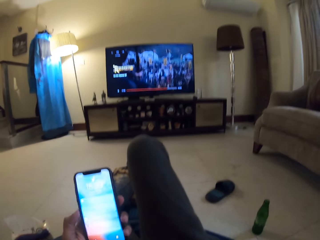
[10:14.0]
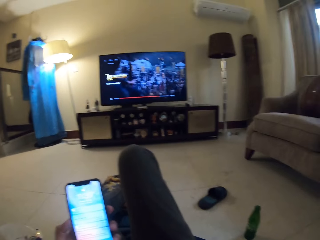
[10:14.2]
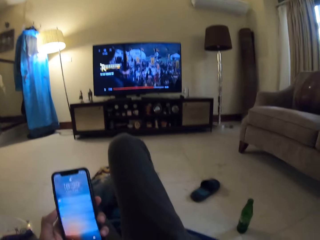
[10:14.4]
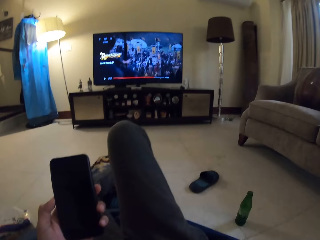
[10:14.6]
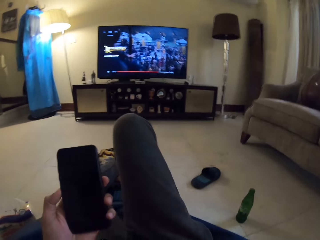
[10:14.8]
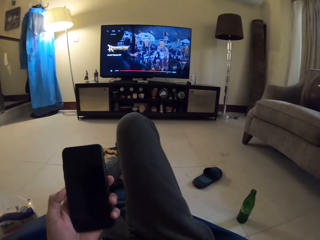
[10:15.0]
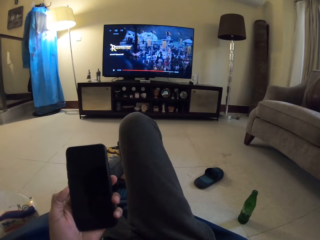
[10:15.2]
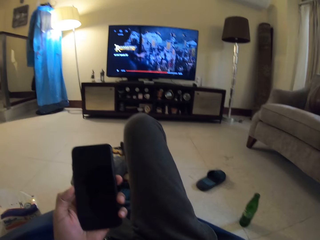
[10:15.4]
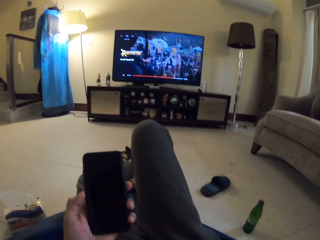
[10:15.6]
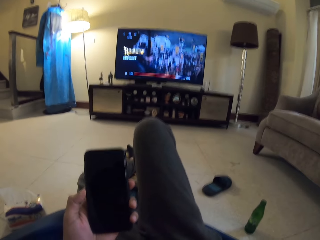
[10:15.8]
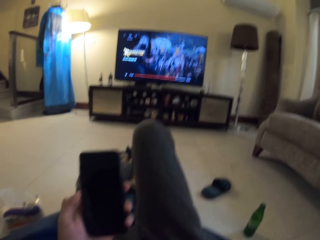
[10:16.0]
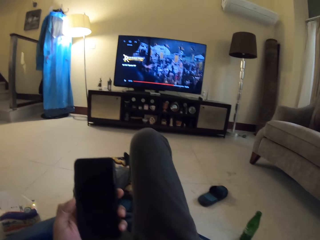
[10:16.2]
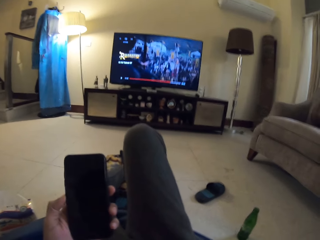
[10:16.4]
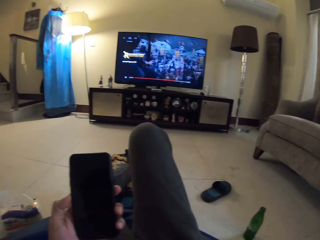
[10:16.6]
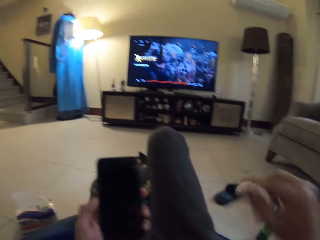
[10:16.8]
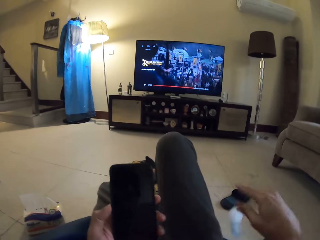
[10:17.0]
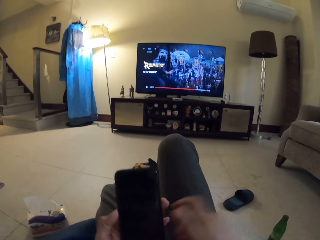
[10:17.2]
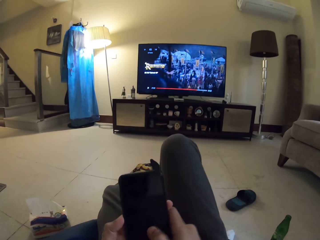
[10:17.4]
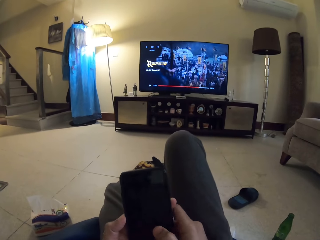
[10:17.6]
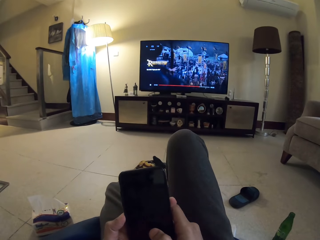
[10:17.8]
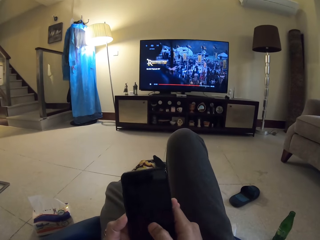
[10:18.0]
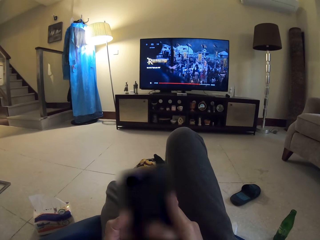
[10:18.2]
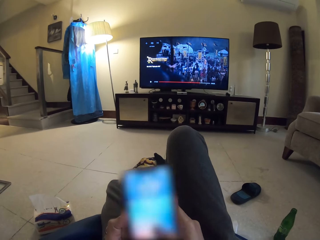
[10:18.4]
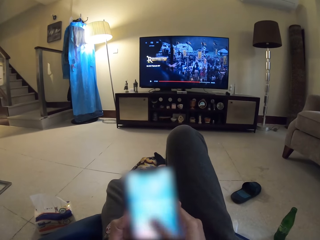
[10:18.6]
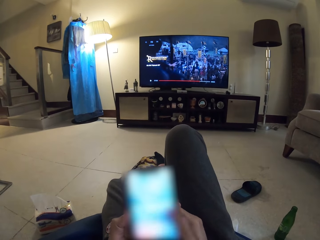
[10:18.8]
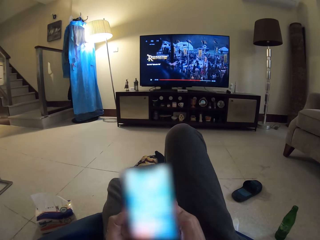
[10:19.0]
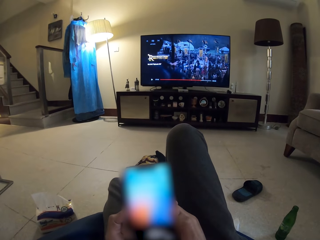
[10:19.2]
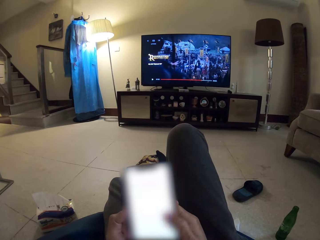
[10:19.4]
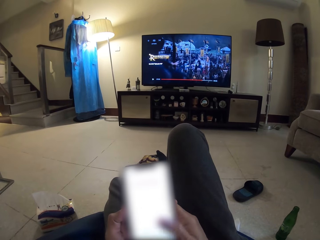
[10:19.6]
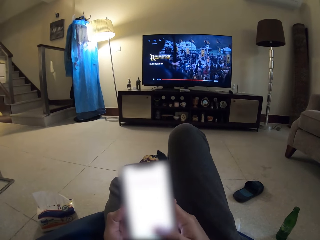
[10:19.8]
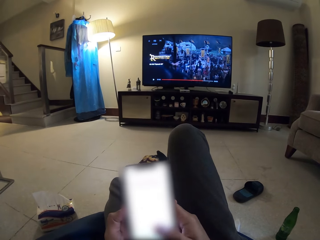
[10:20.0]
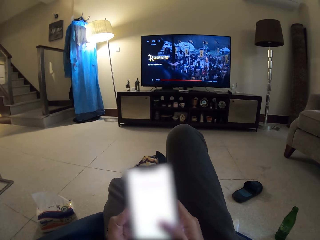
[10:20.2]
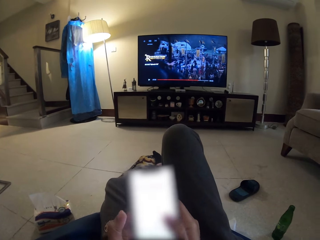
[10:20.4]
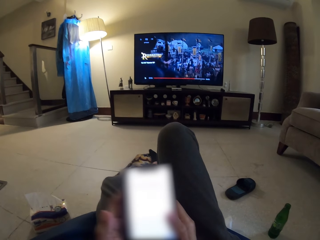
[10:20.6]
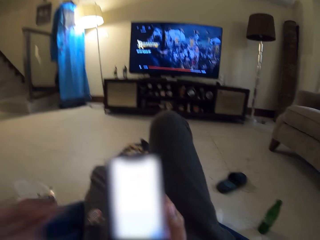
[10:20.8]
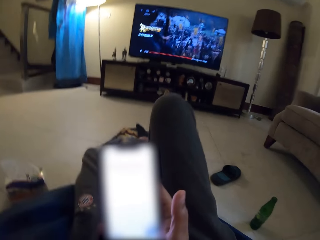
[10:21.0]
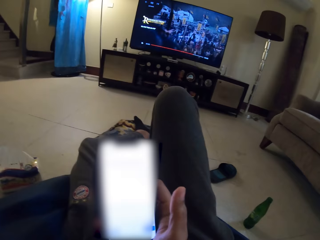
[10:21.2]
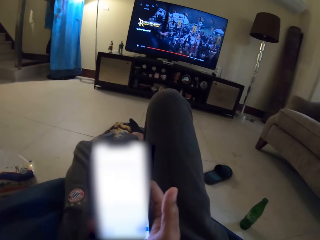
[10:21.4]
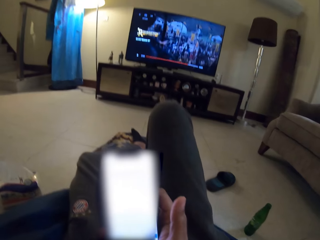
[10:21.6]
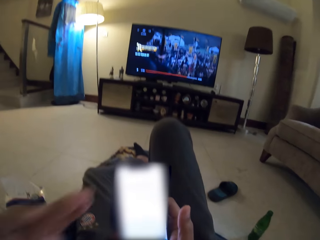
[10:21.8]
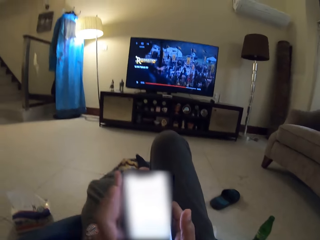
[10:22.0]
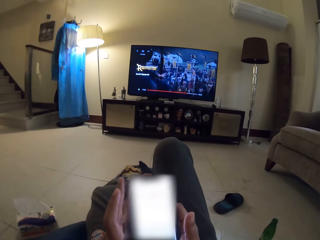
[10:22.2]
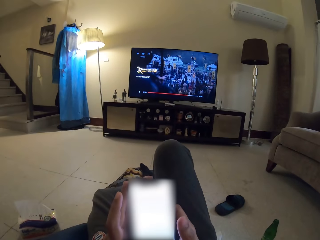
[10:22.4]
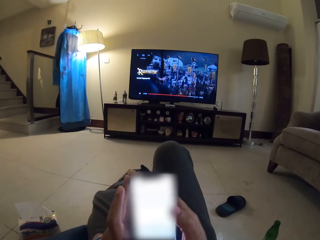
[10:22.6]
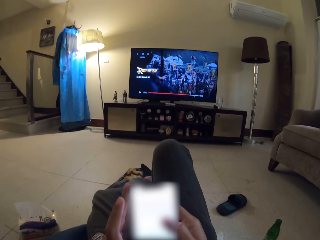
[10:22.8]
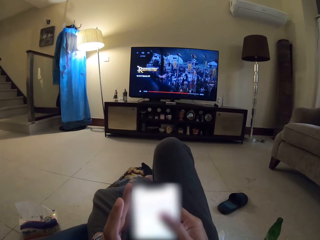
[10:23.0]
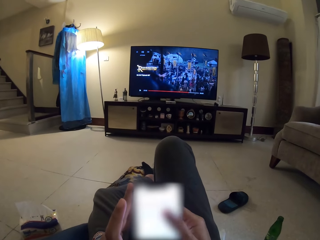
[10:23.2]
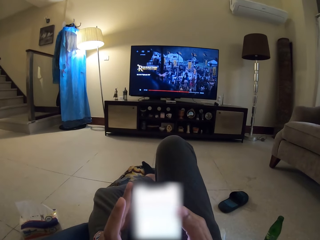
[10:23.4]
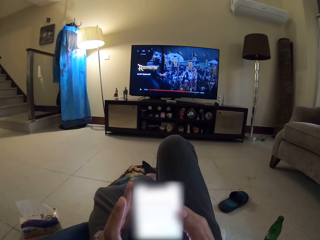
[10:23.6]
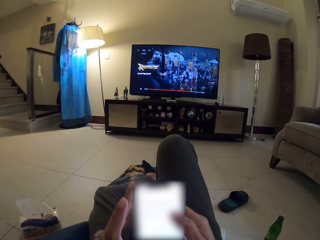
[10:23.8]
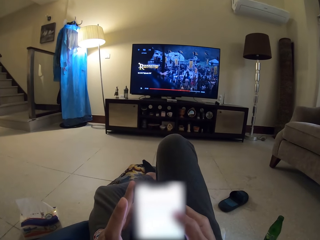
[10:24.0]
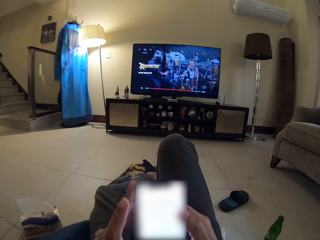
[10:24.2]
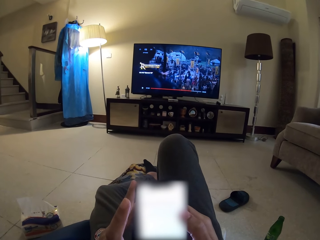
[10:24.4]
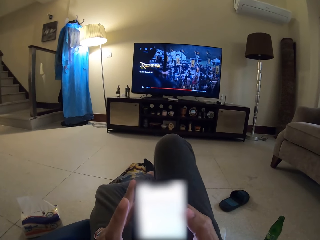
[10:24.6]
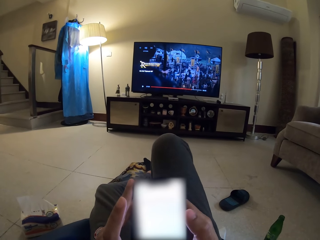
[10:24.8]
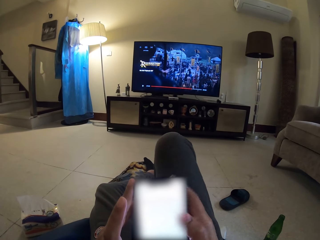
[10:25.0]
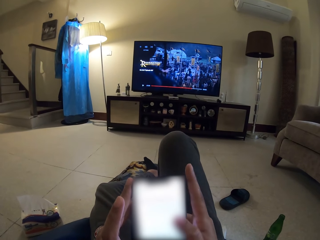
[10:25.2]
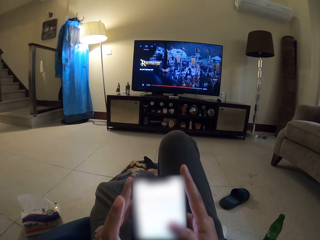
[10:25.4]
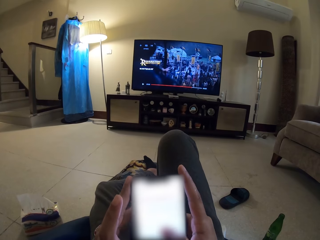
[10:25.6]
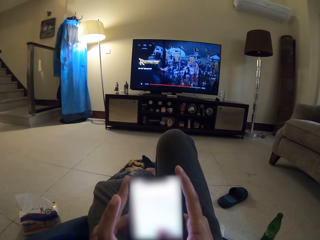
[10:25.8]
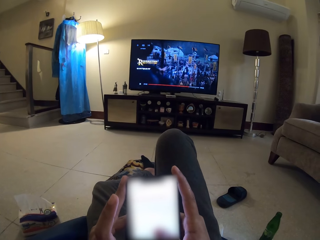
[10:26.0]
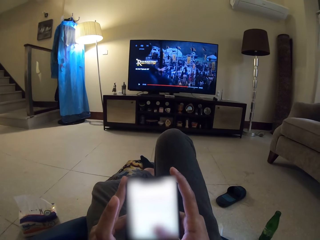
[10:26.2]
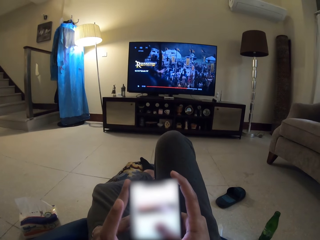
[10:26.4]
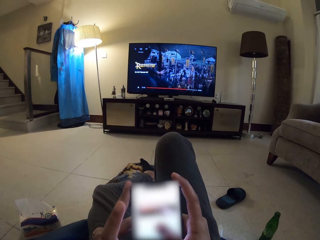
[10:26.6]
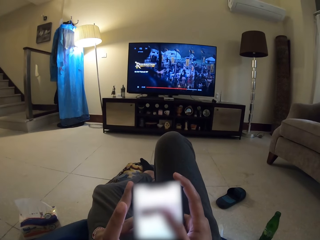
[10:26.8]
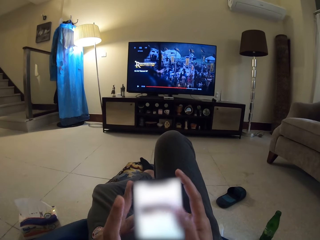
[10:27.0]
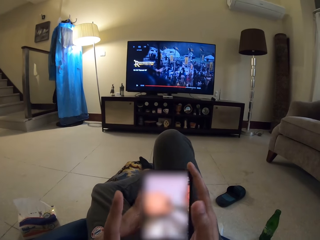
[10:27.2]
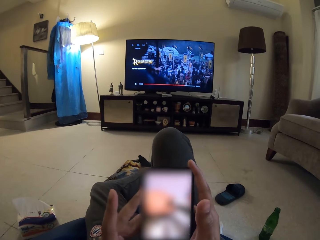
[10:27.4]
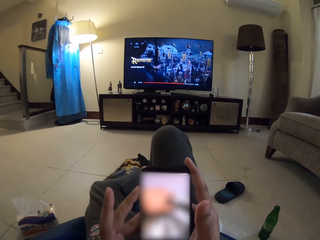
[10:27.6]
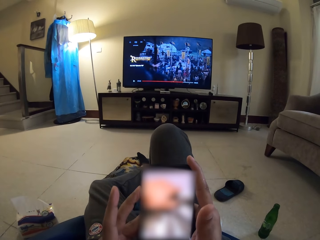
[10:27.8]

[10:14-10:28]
The camera wearer drops the wipe. They operate the phone. They hold the phone. They operate the phone.

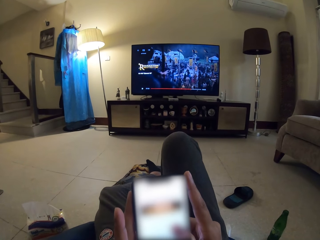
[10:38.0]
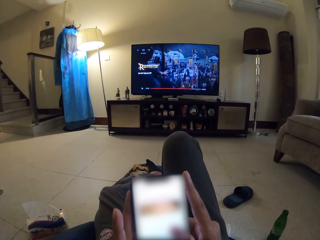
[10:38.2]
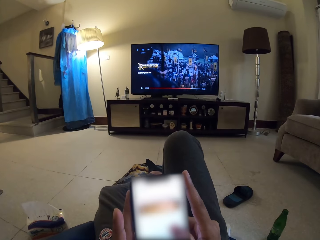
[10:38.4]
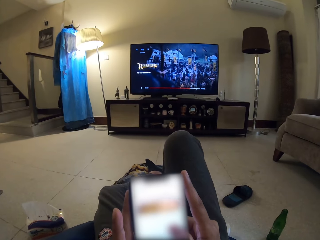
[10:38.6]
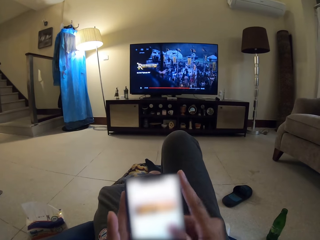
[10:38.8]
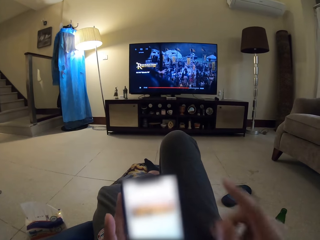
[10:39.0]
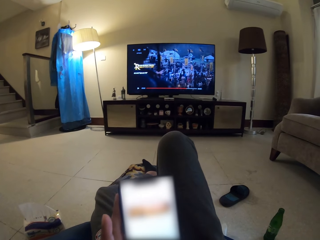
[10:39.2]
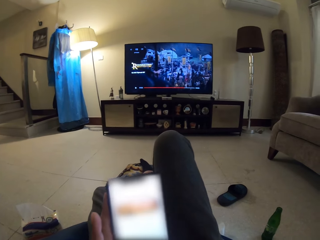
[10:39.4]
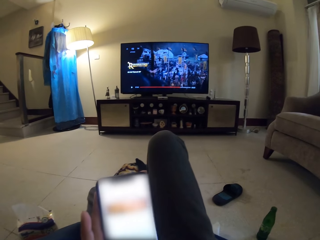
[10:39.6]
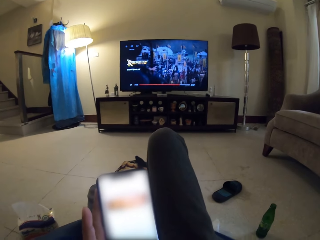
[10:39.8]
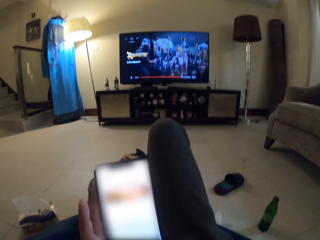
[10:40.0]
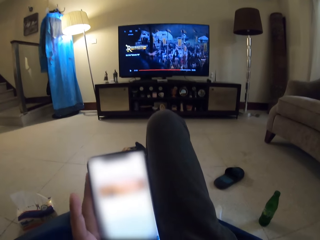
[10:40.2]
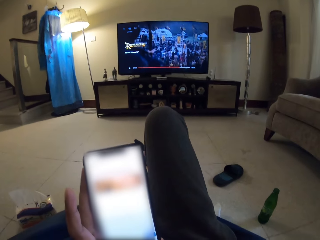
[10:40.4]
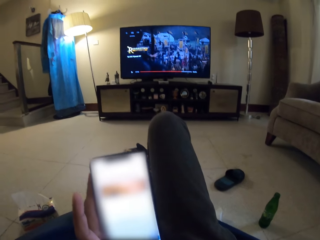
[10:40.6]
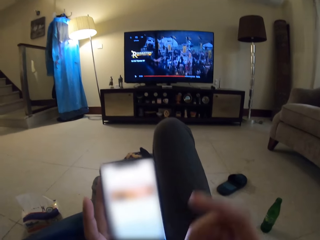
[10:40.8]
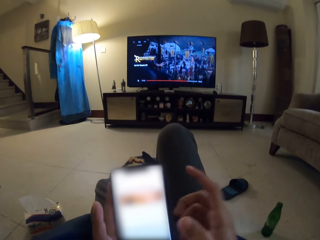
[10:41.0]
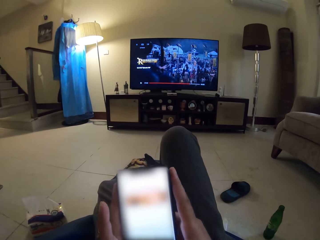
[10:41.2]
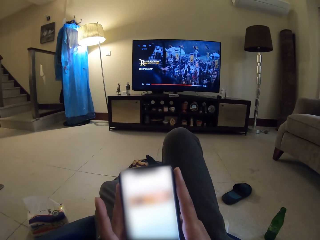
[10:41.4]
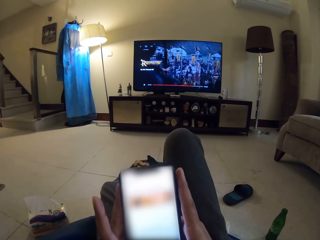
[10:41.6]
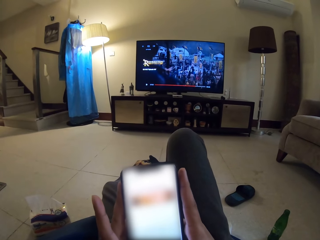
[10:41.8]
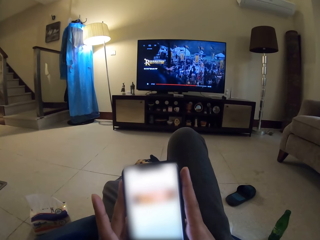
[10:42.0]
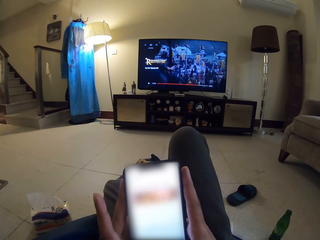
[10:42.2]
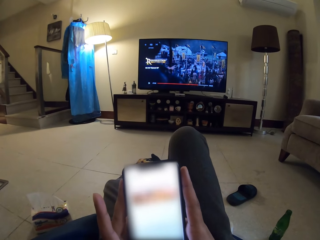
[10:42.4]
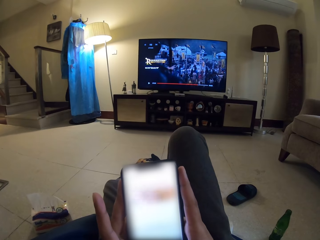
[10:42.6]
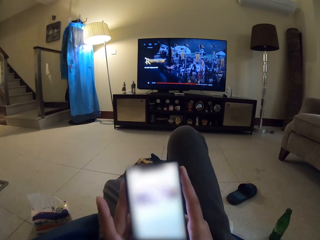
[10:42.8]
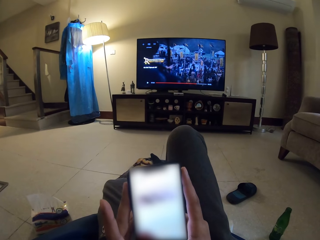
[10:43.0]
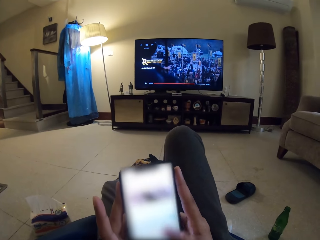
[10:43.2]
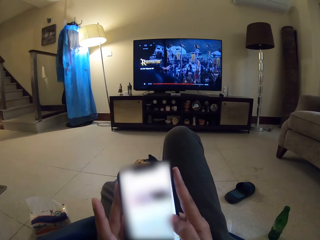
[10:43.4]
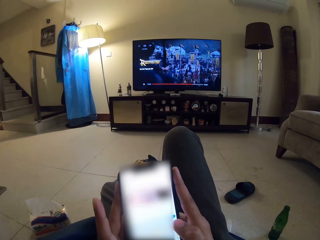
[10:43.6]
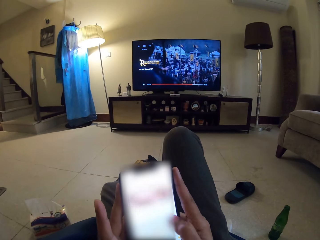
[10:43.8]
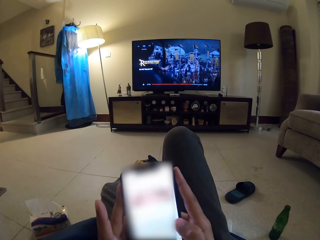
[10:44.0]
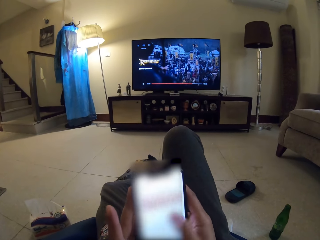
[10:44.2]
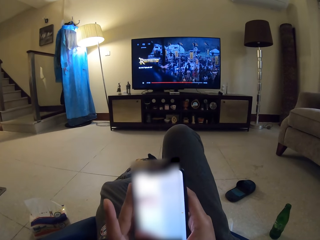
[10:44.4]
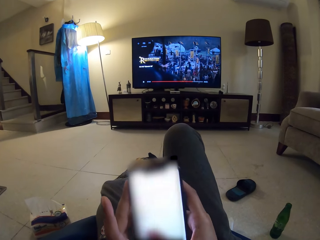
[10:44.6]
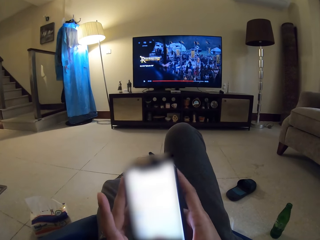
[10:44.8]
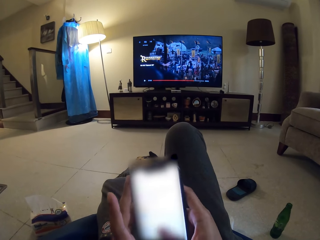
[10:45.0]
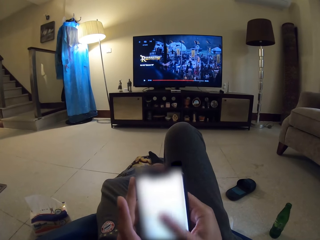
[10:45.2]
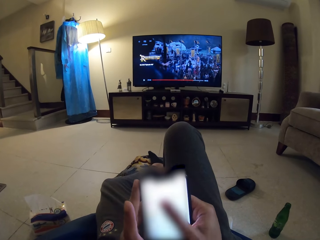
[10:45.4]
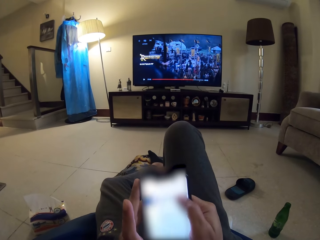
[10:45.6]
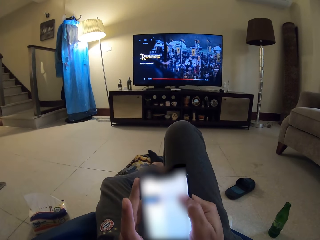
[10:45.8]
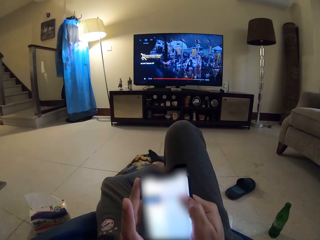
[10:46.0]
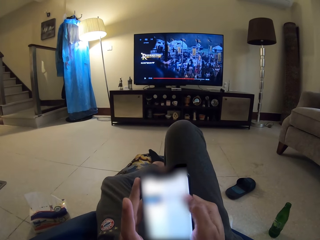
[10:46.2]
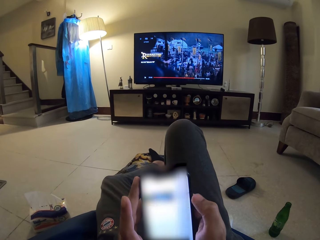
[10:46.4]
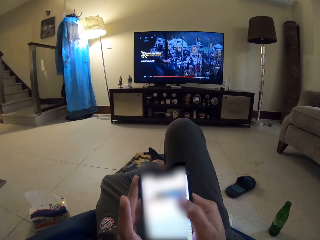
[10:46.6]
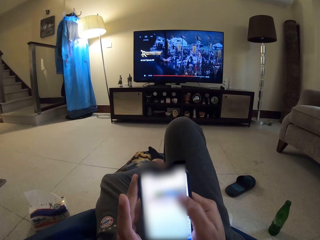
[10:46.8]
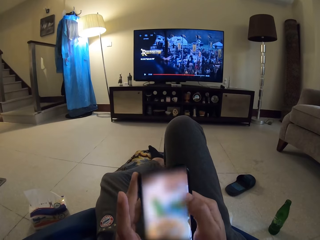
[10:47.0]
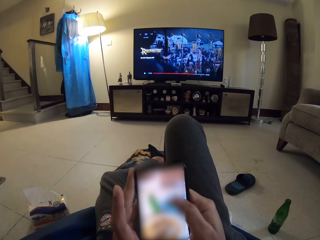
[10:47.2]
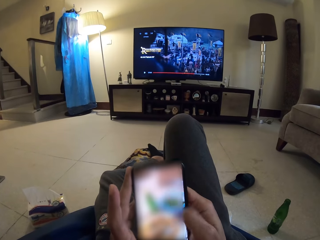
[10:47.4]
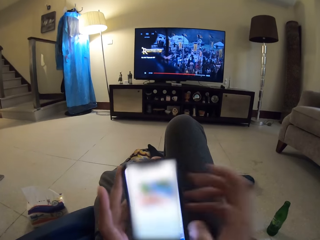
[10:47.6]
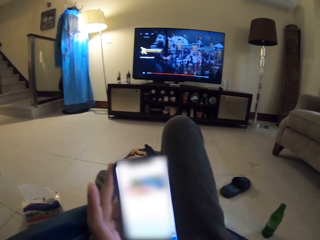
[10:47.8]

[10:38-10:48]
The camera wearer holds the phone. They operate the phone.
